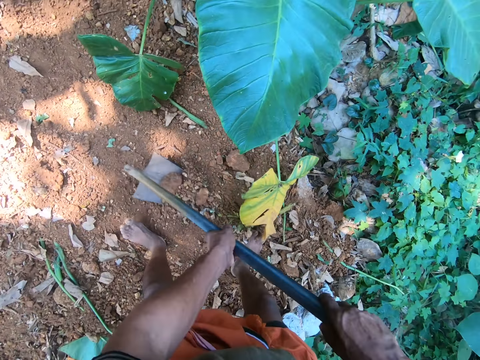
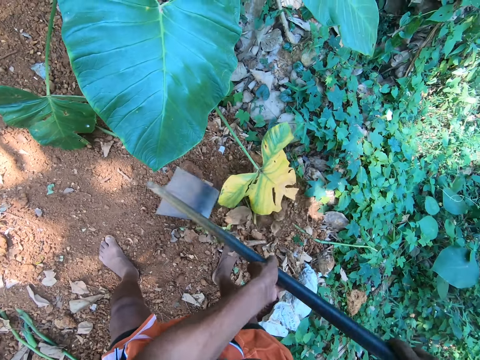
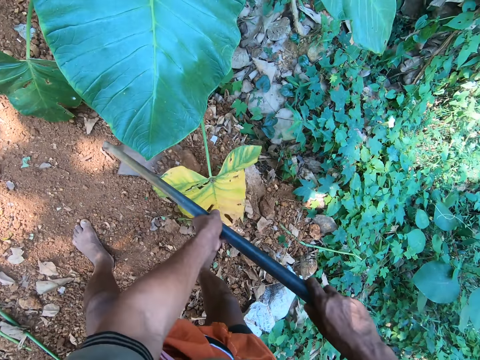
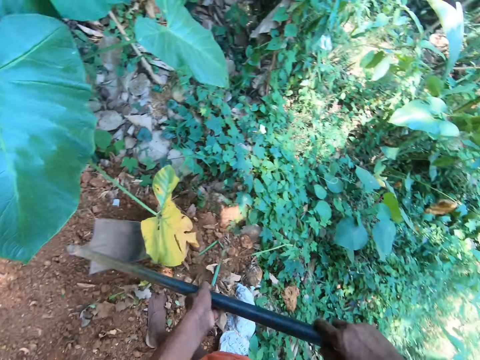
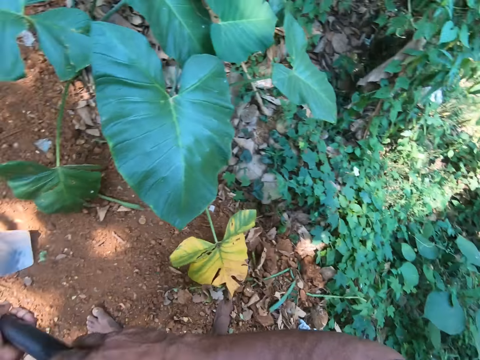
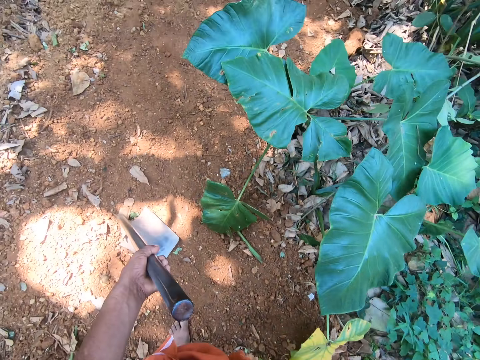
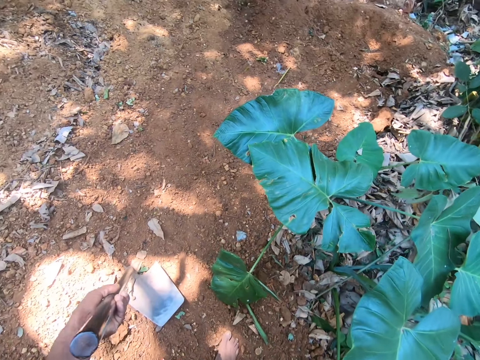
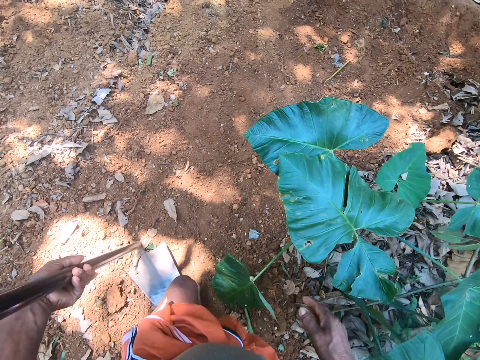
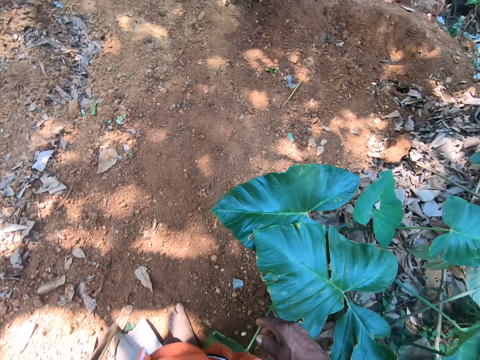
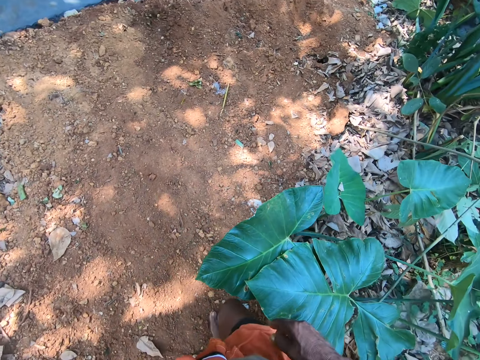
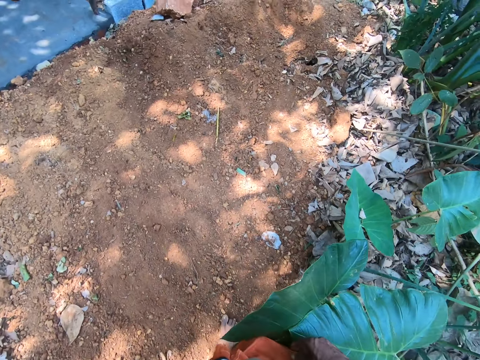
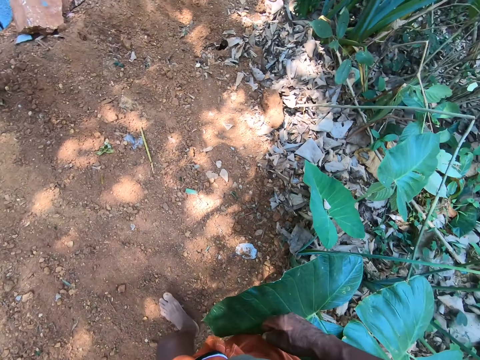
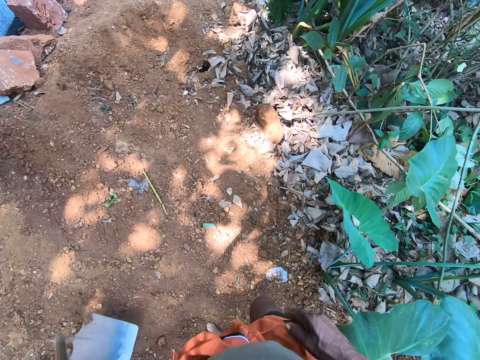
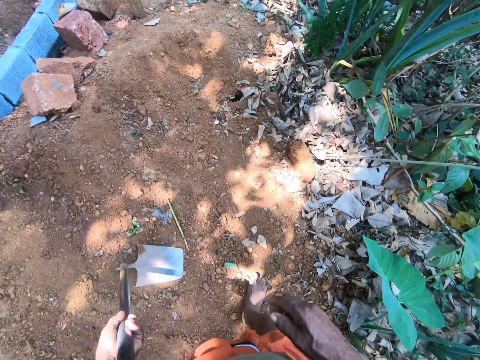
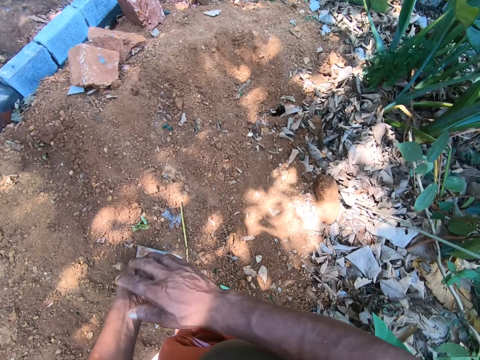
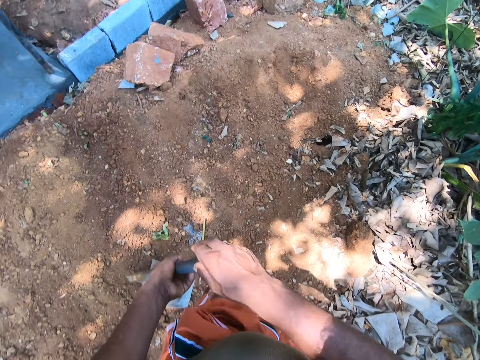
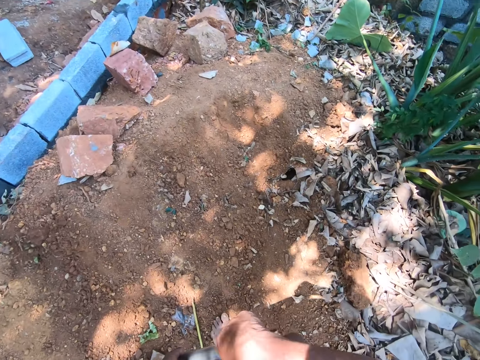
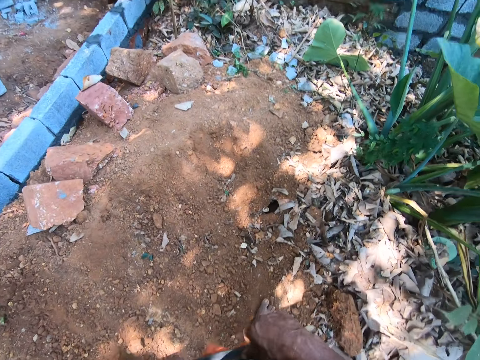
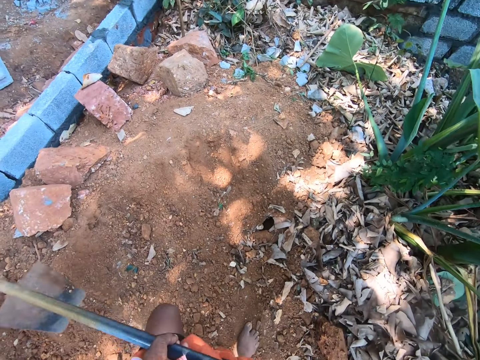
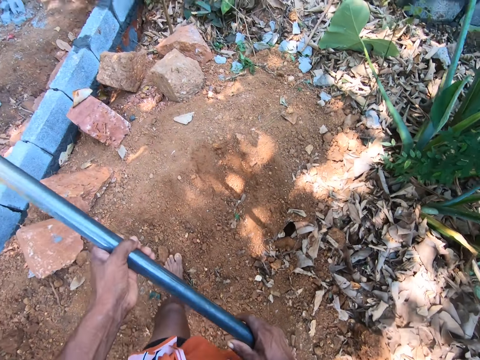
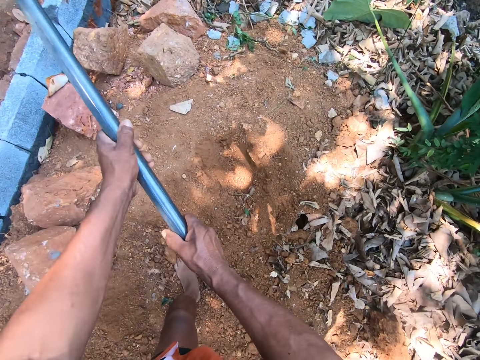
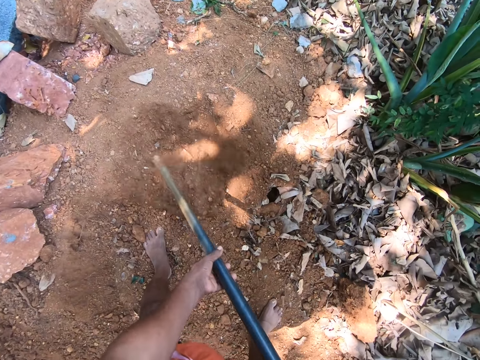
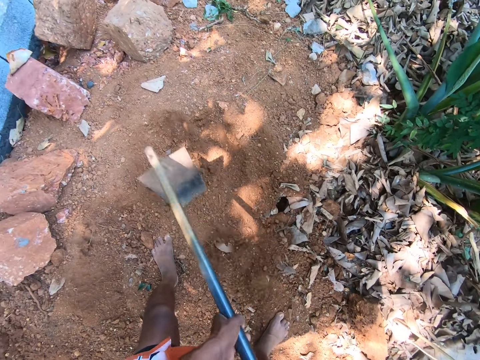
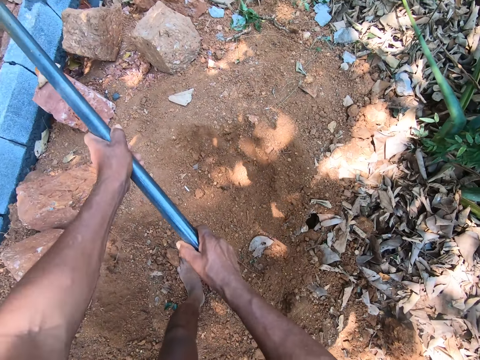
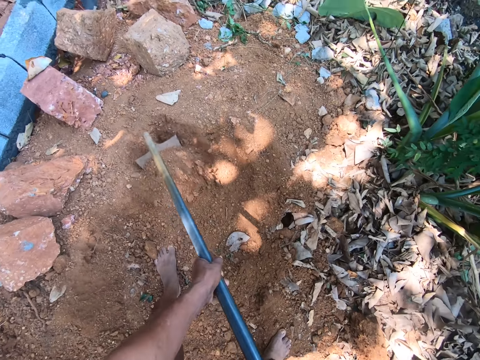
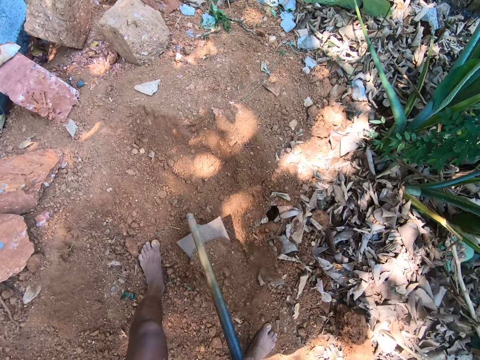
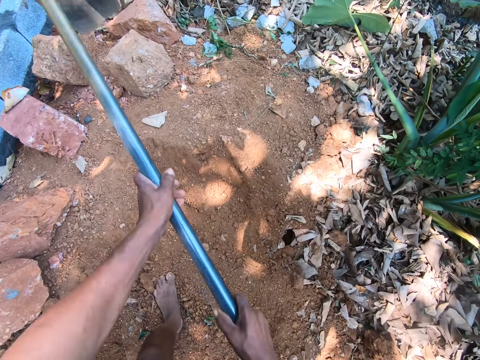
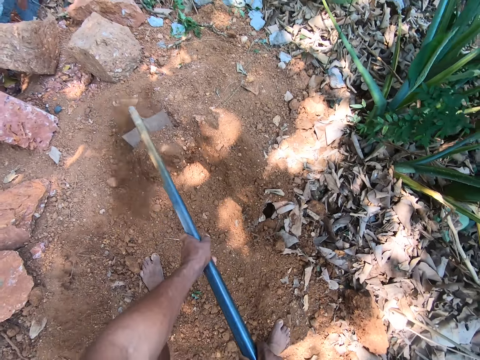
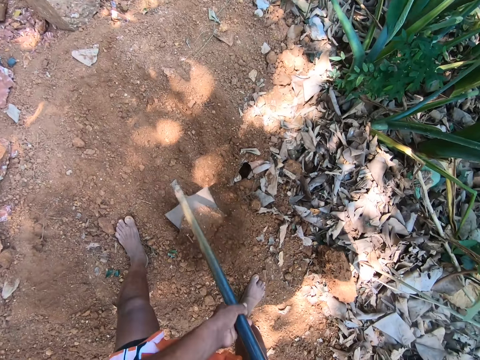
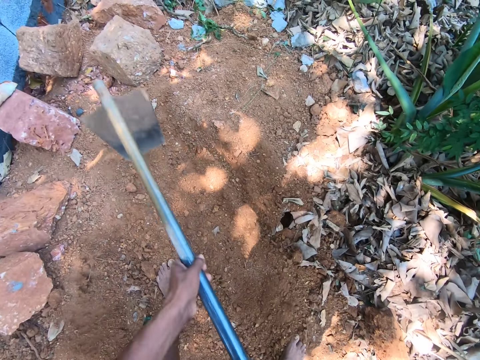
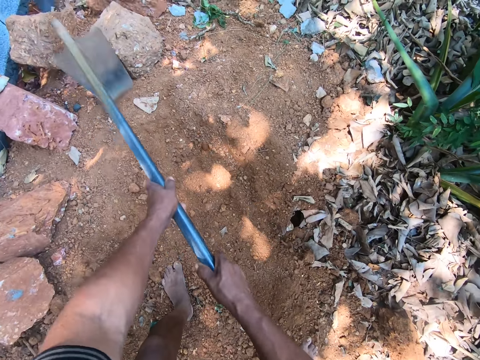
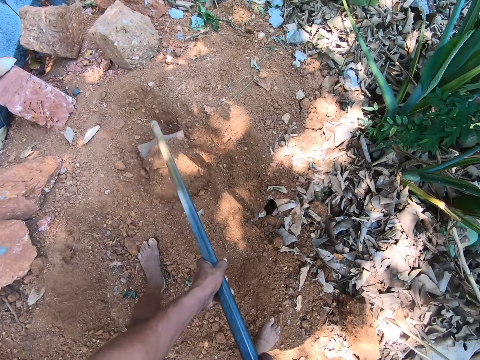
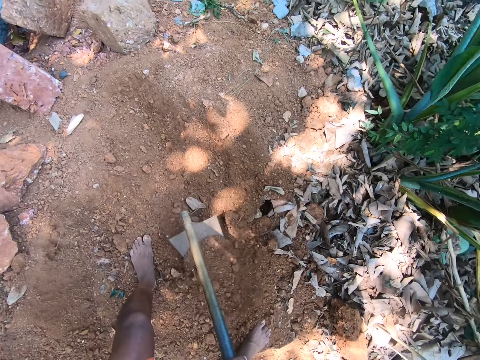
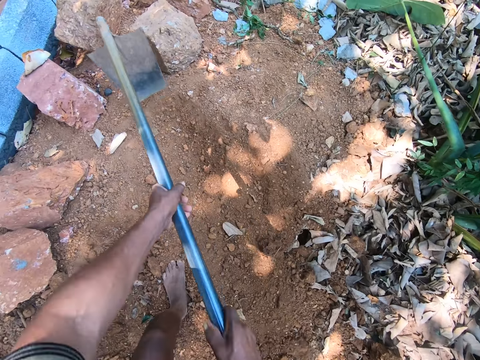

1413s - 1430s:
The camera wearer holds the hoe with his left hand. He walks around the compound. He holds the hoe with both hands. He moves sand on the floor to the bush with the hoe in both hands. He digs the floor with the hoe in both hands.

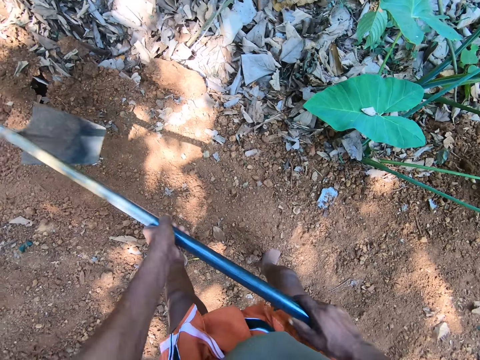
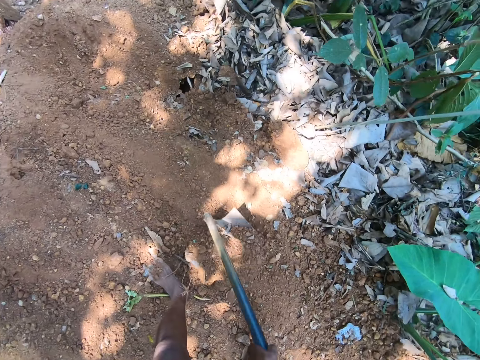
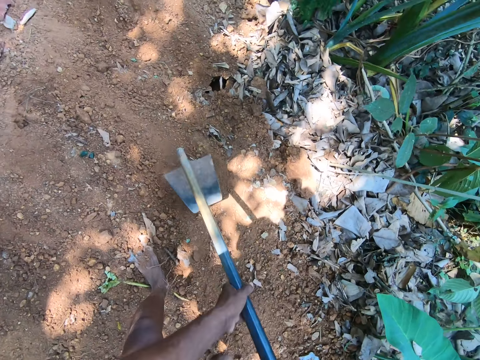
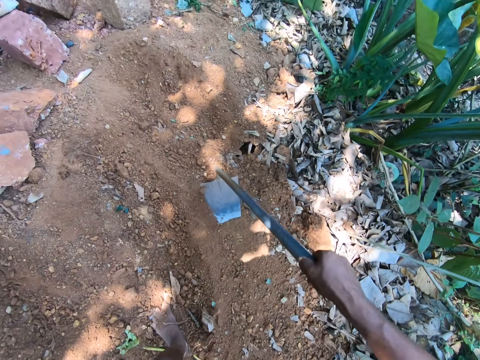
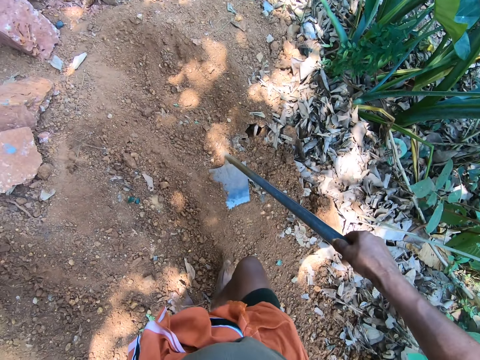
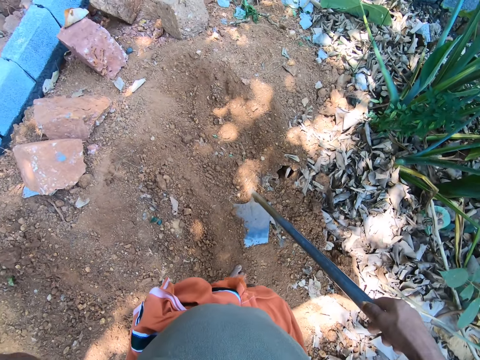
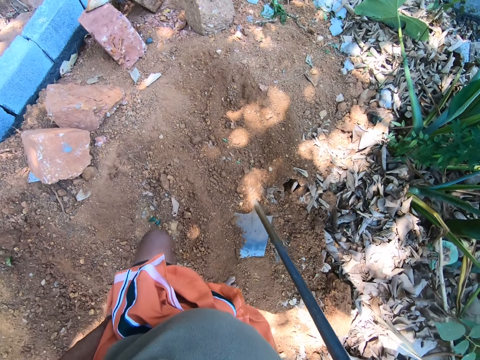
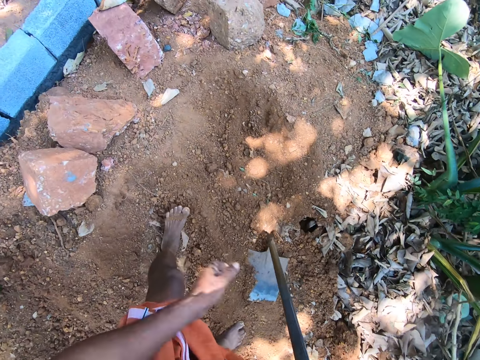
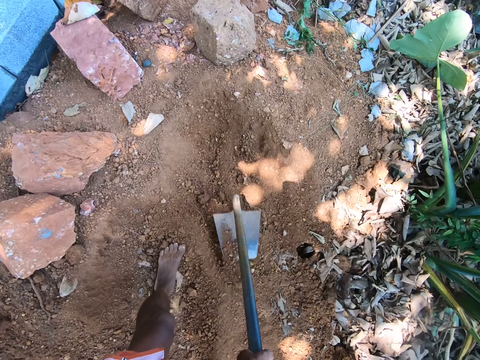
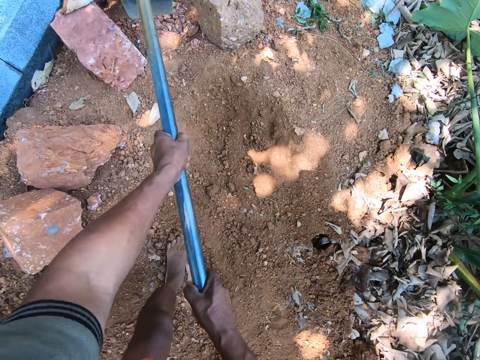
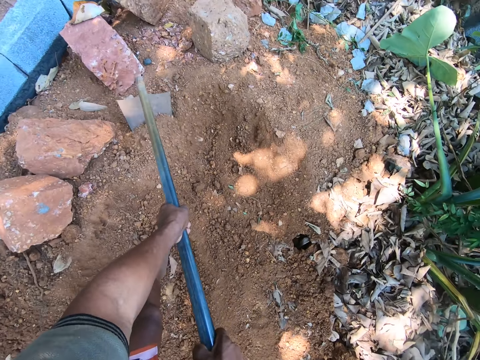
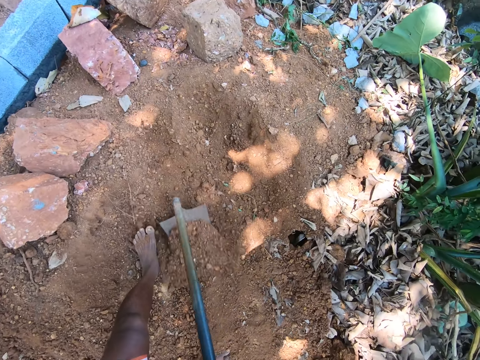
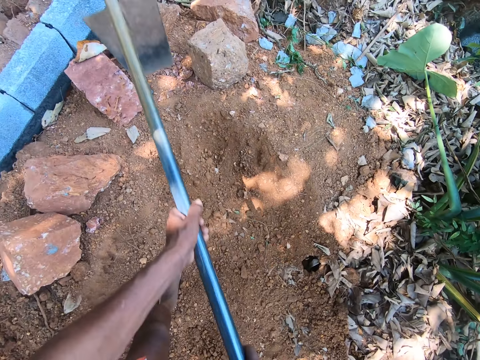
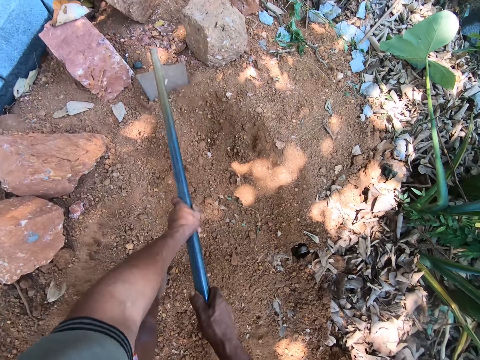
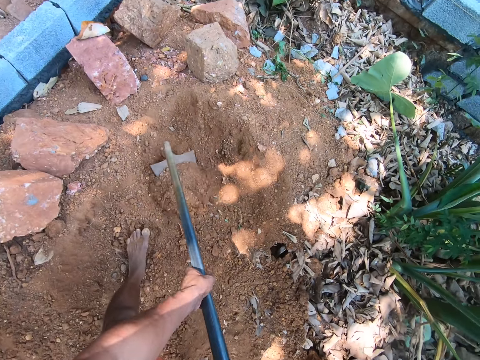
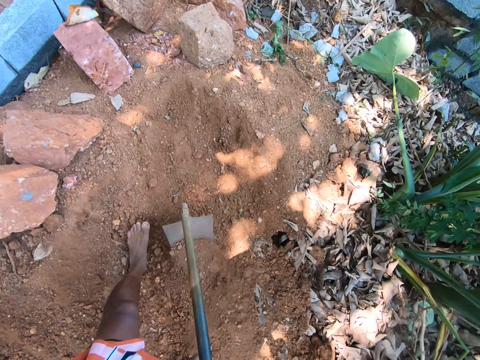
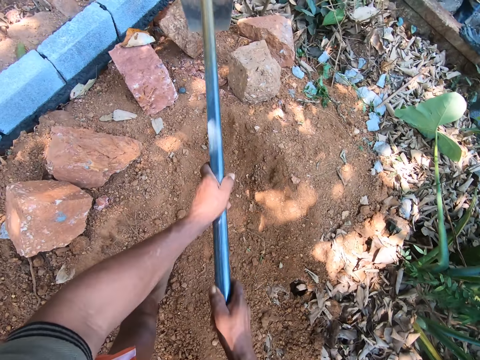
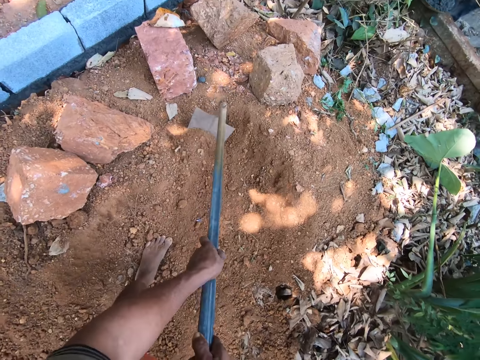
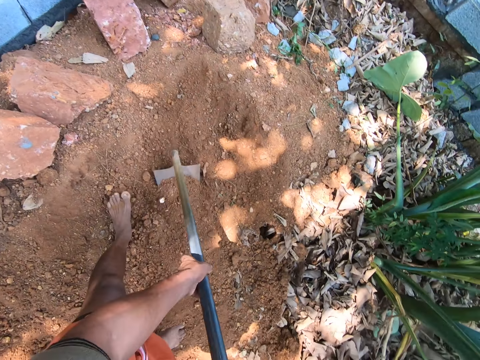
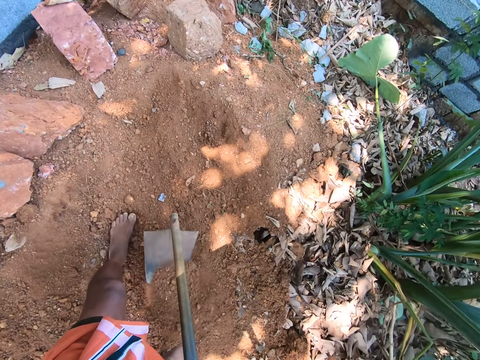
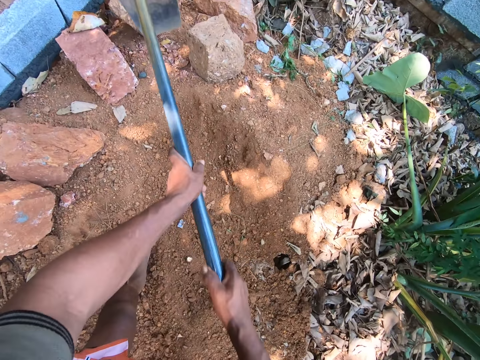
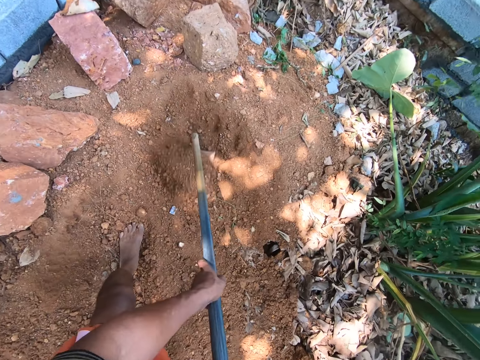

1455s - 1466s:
The camera wearer touches his face with his left hand. He walks around the compound. He moves sand on the floor to the bush with the hoe in both hands. He digs the floor with the hoe in both hands.
